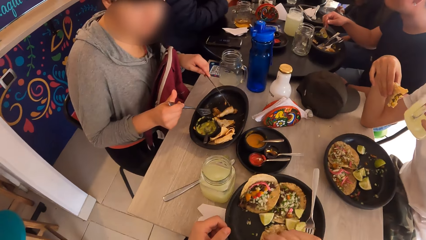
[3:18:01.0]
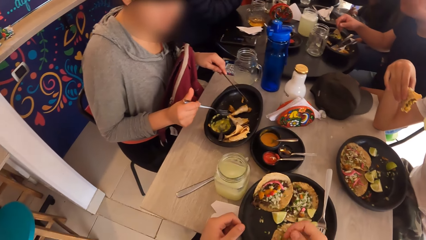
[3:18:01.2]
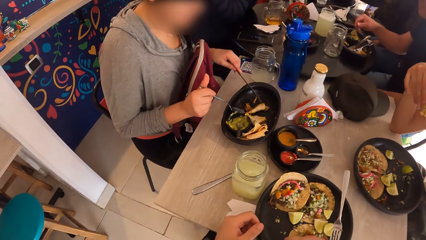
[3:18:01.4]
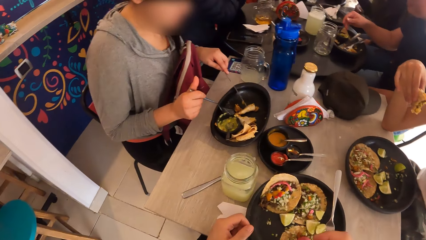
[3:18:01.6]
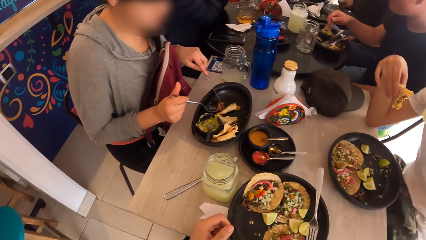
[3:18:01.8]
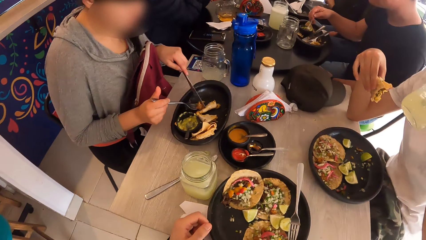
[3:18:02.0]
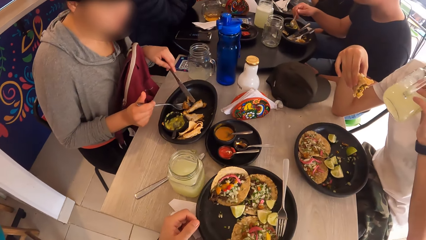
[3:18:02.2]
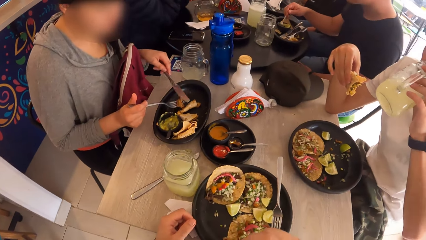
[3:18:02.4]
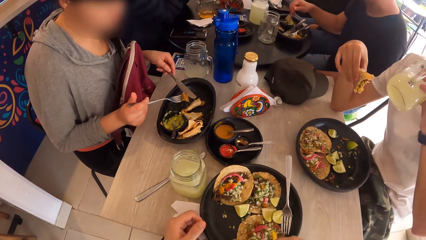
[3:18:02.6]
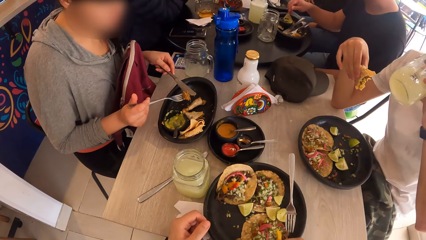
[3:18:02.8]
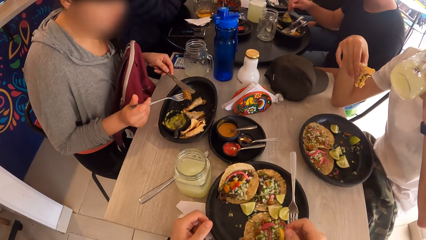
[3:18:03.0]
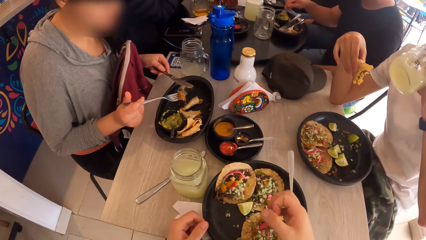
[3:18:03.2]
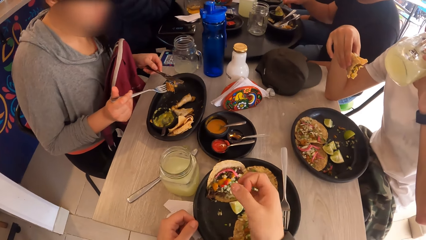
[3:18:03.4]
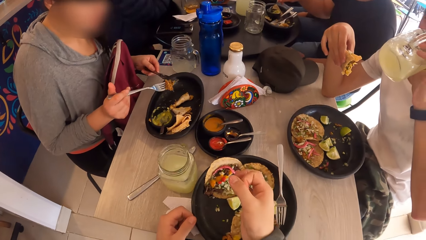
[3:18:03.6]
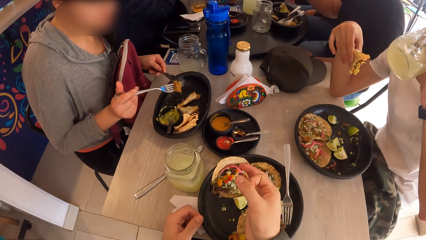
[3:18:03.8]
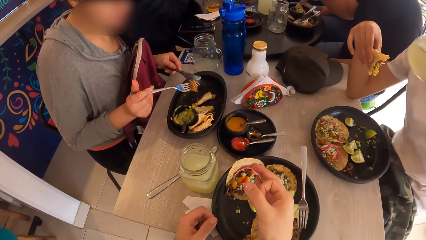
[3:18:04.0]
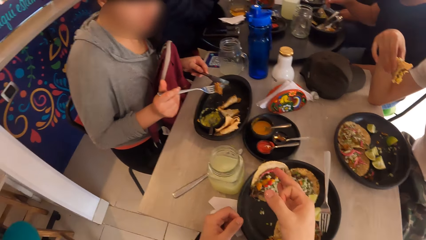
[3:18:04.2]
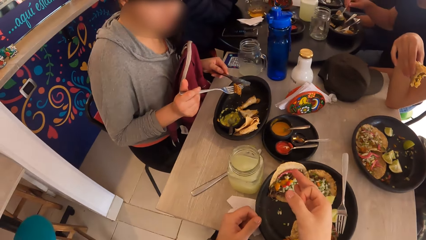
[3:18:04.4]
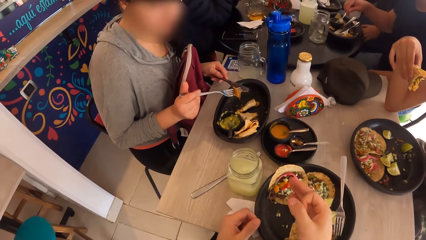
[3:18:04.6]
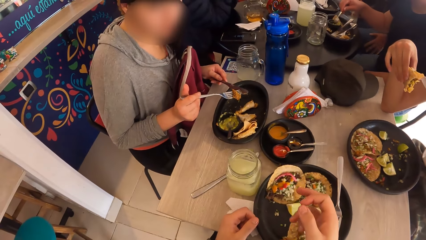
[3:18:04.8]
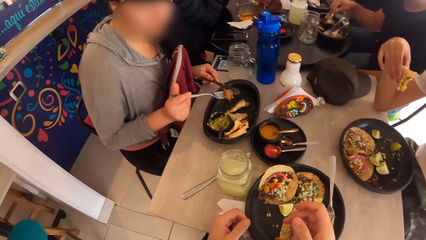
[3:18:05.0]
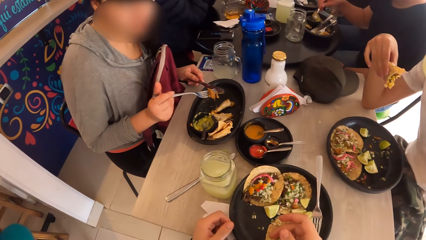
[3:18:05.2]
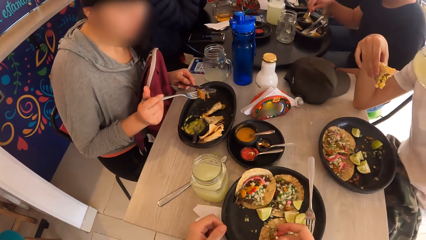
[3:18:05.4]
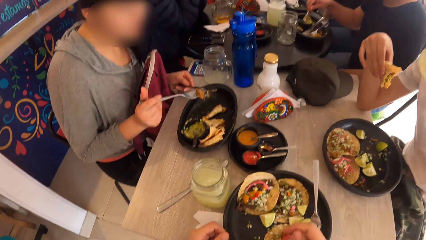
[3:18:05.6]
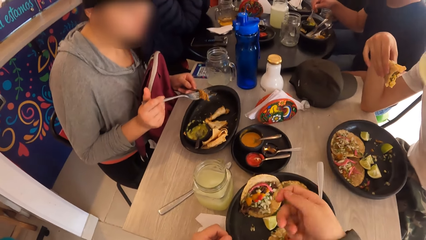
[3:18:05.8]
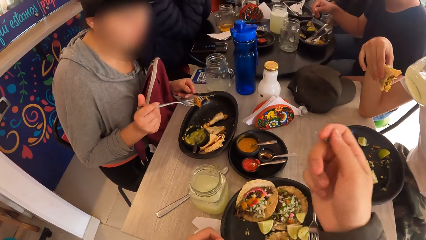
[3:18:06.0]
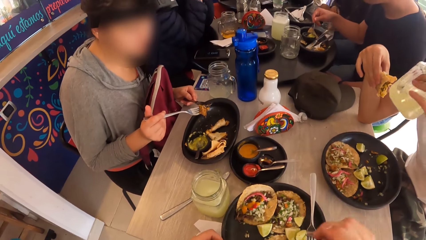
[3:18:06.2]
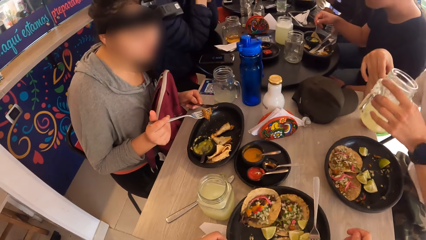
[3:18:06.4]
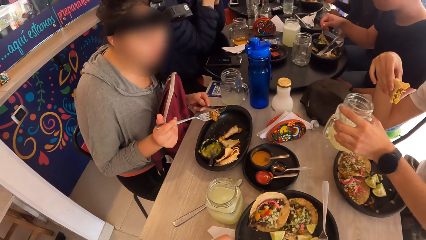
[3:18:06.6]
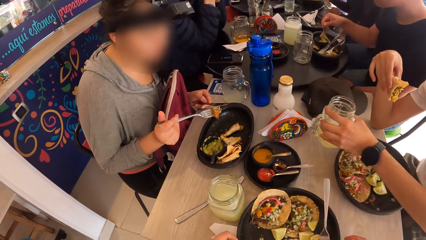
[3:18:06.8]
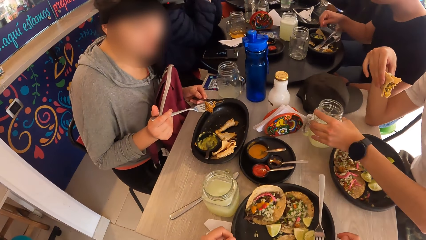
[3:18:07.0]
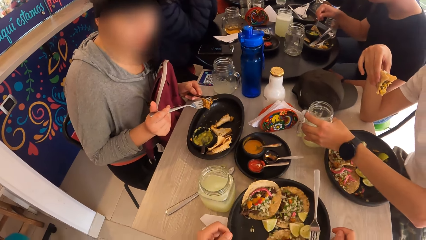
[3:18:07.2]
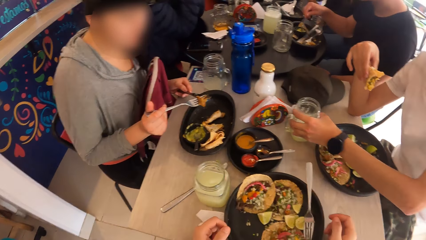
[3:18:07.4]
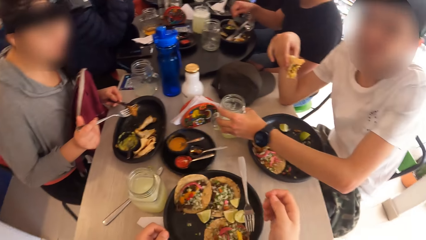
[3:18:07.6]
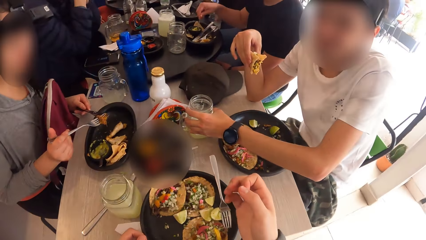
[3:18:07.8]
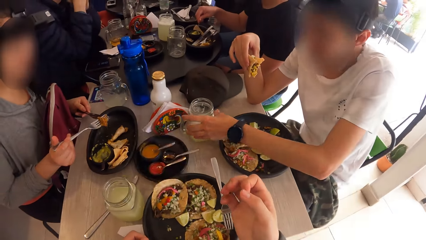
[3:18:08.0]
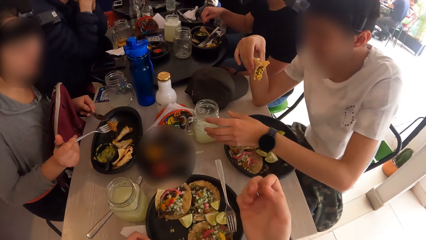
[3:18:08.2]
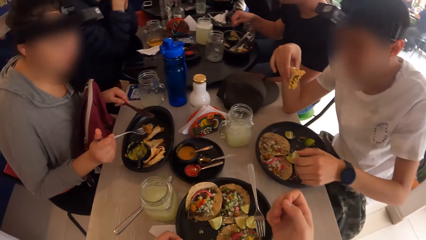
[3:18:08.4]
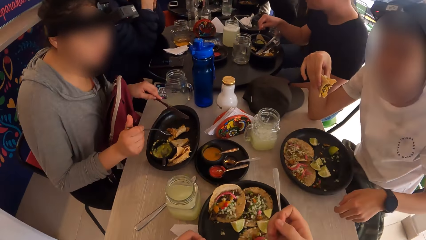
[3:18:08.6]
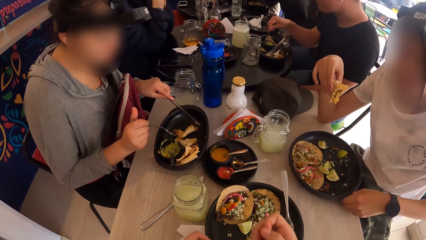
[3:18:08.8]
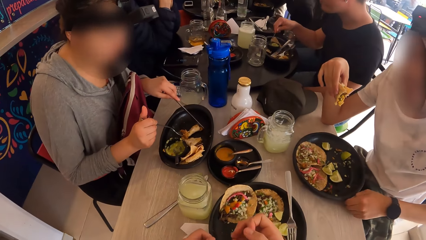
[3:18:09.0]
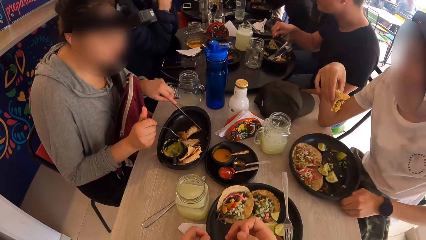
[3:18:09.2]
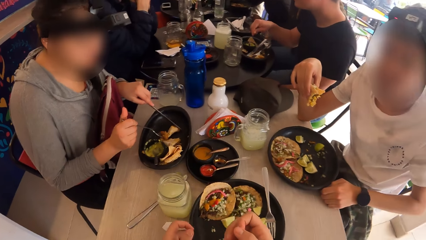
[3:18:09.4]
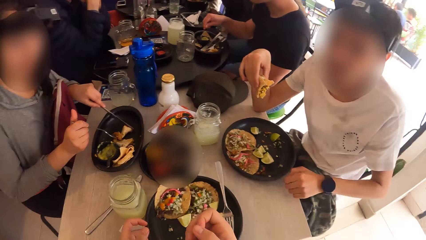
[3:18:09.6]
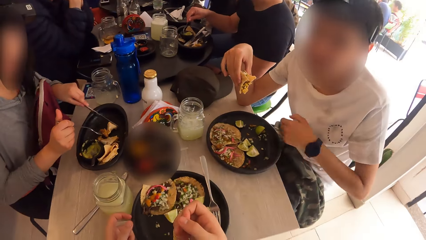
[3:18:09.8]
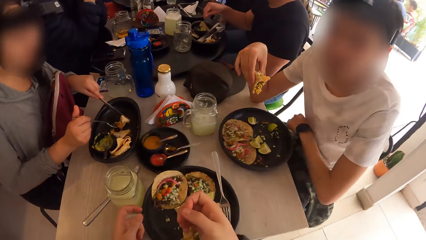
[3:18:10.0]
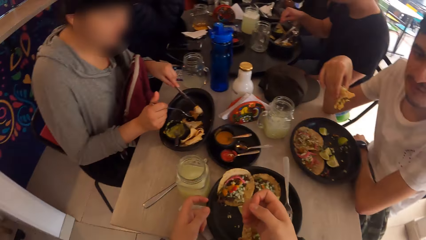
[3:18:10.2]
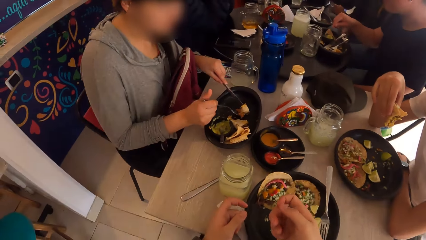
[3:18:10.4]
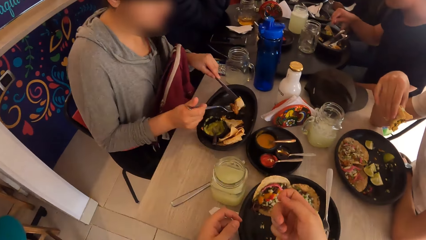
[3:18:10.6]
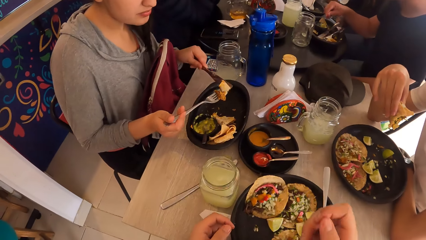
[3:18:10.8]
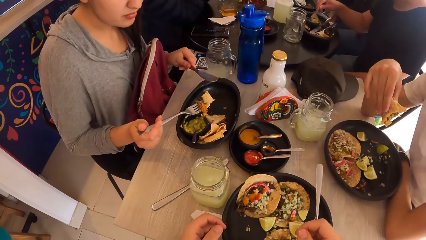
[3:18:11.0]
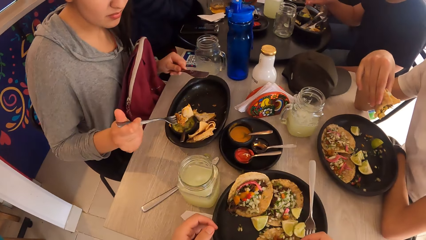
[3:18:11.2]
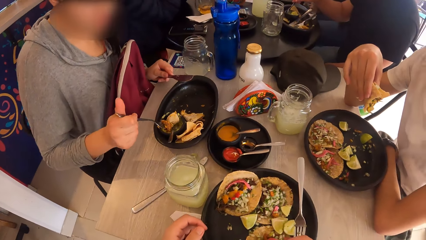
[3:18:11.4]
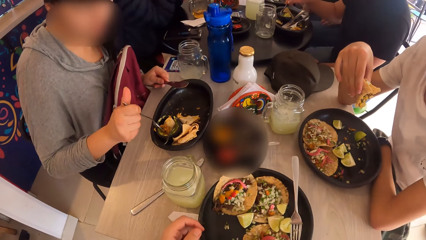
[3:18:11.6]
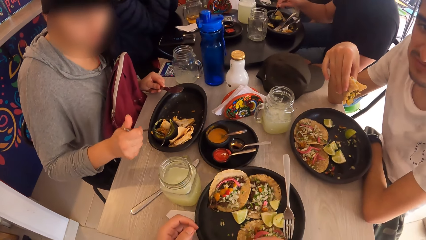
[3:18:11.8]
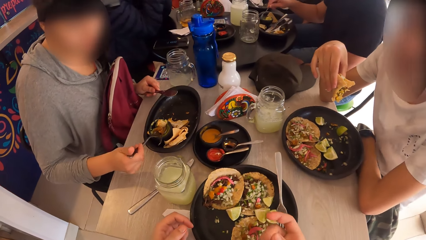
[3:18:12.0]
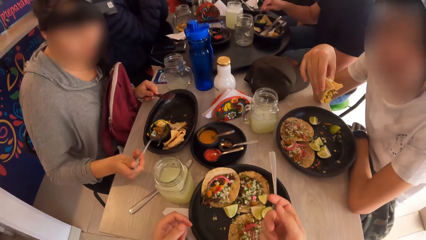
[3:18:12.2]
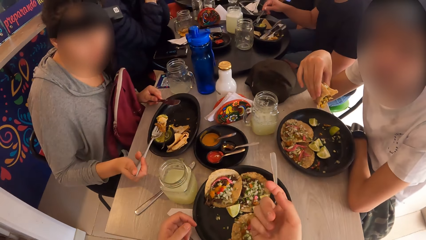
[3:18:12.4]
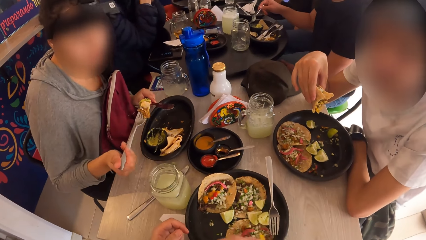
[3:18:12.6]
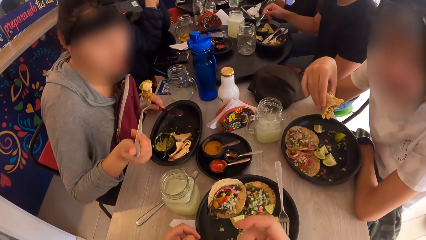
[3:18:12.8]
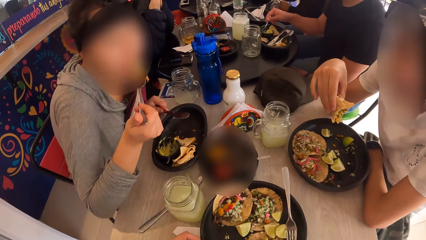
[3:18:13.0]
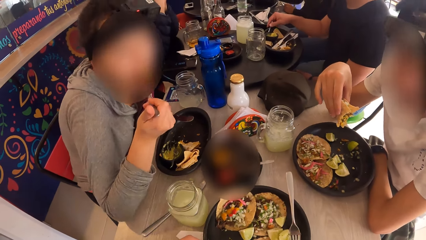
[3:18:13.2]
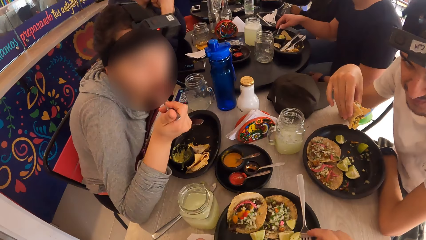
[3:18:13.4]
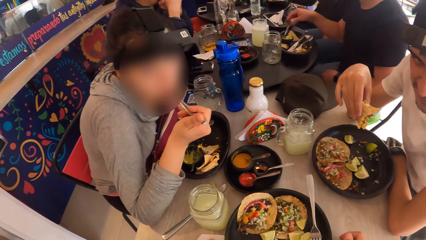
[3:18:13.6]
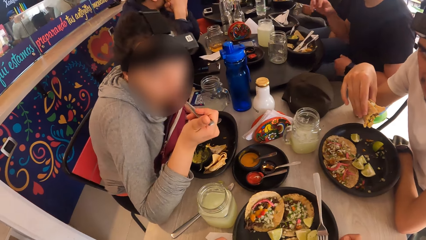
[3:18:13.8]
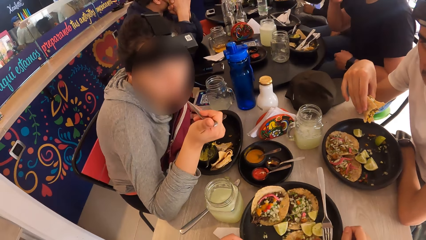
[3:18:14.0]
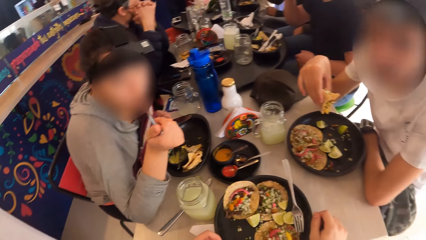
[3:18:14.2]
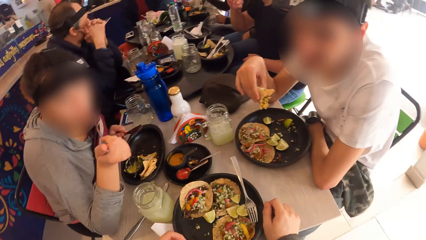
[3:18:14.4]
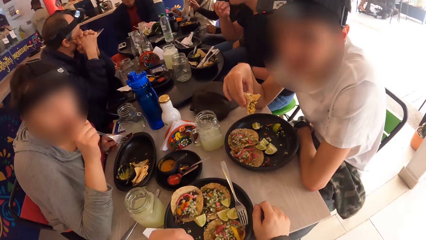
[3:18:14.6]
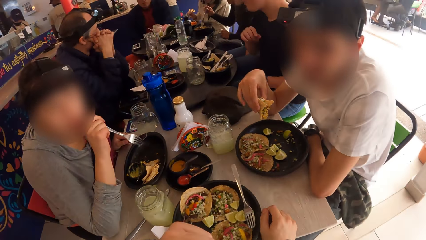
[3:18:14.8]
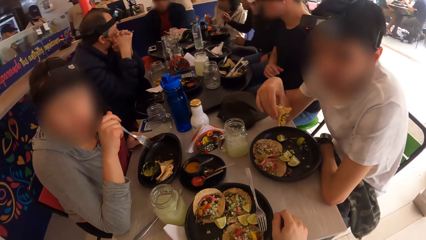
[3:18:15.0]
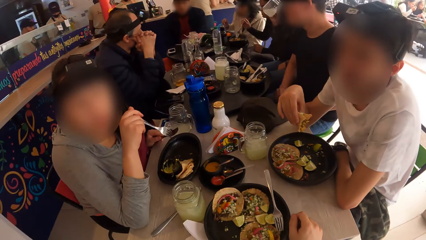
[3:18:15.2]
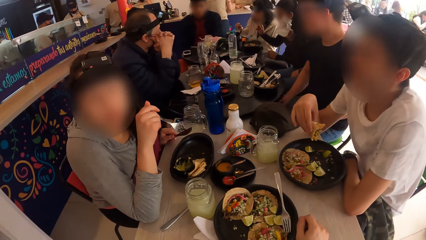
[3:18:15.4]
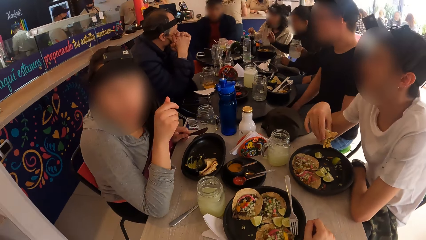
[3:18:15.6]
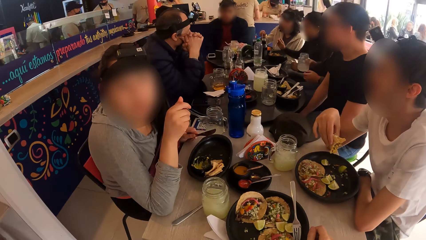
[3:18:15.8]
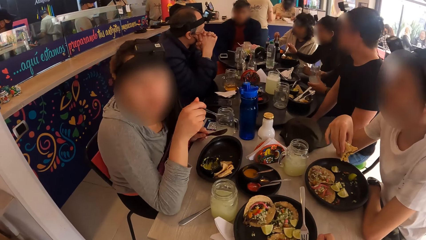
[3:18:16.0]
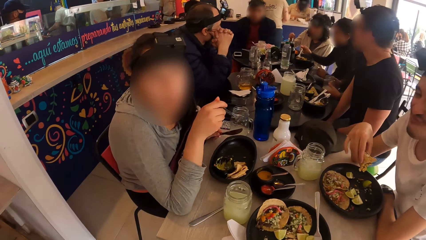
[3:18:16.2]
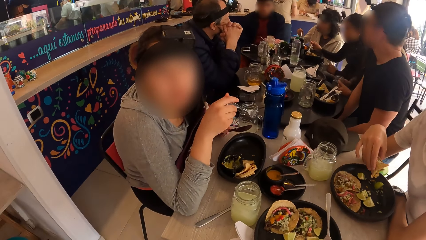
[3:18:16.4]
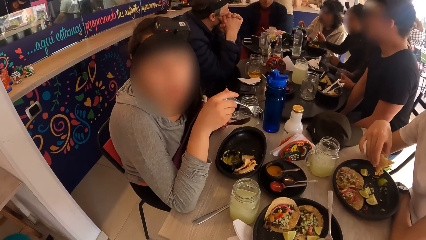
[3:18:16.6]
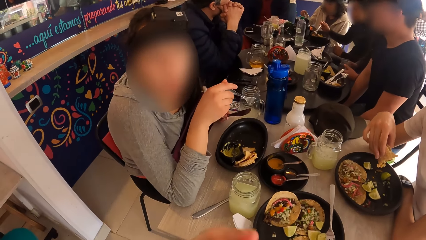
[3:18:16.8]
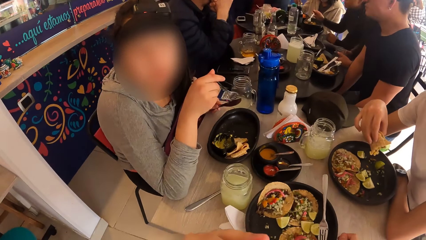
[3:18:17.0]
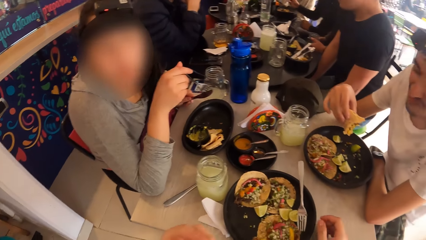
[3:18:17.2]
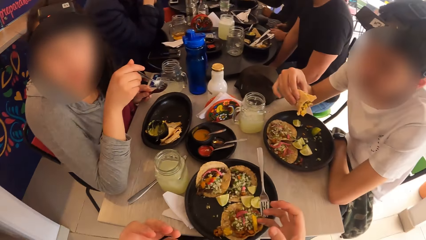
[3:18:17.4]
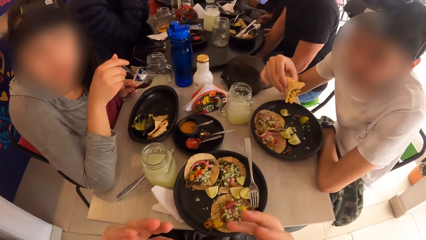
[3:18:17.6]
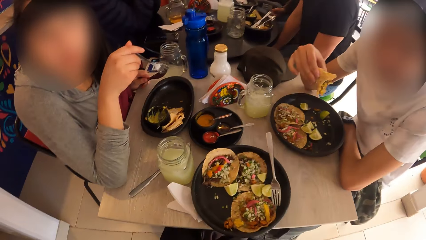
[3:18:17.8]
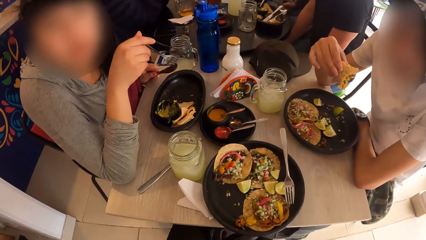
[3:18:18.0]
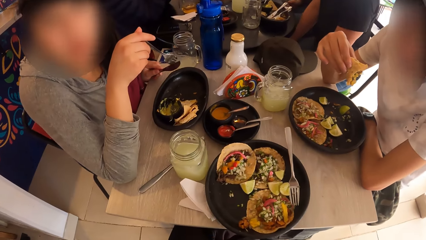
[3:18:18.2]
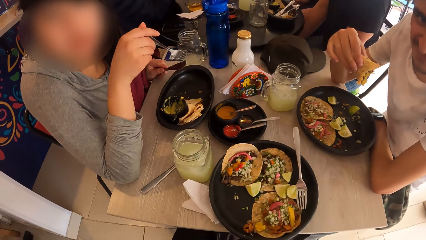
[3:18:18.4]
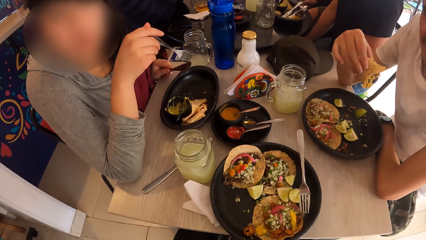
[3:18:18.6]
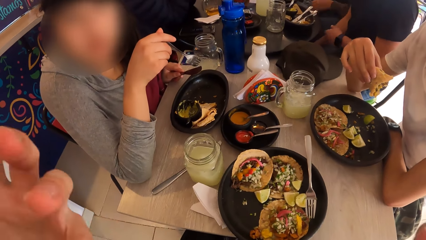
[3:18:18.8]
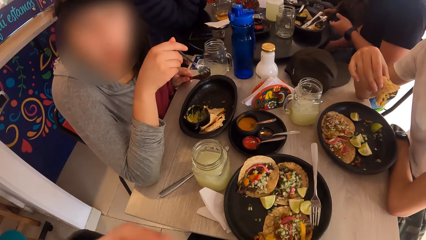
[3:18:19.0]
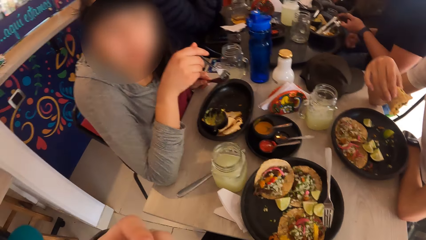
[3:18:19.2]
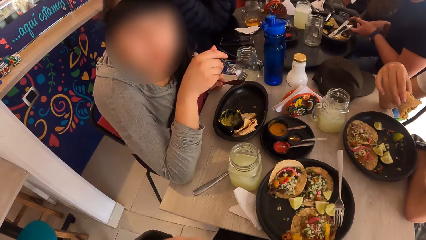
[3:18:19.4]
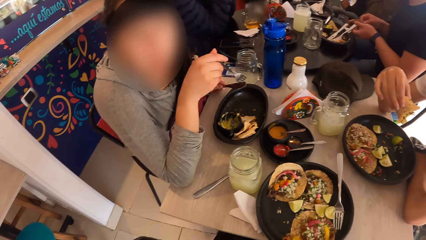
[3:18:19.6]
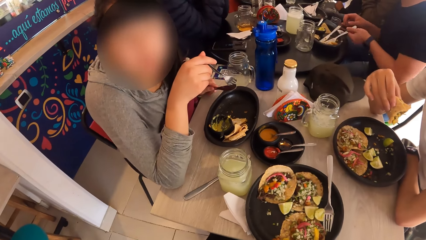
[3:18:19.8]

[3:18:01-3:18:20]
A man drinks juice from a mug in his right hand. A woman scoops food with a fork. She moves the food on the fork with a knife. The man drops the mug of juice on the table with his left hand. The camera wearer looks around. They use gestures. The woman scoops a flat bread with the fork. The man places his hand on the table. The woman scoops sauce with the fork. She bites the flat bread. The camera wearer looks around. They look around the table.
